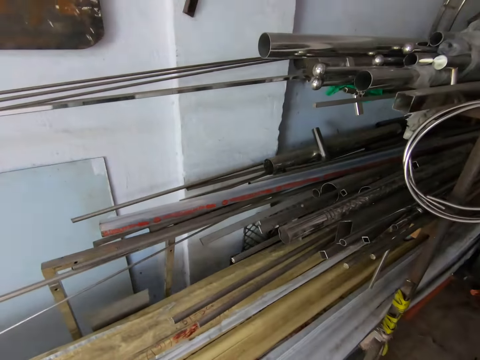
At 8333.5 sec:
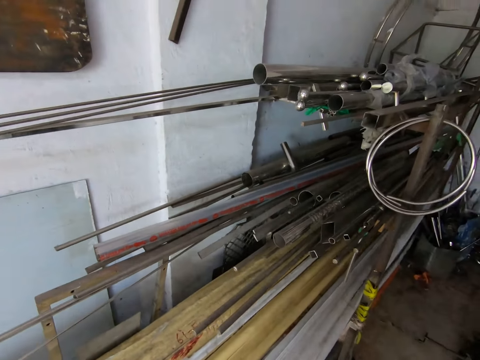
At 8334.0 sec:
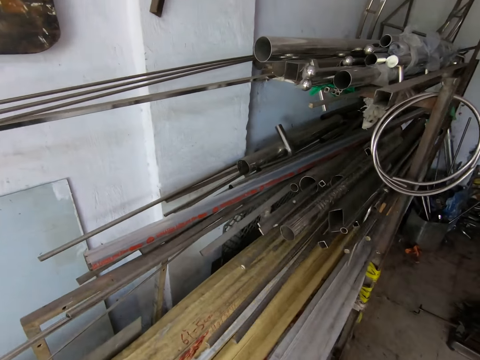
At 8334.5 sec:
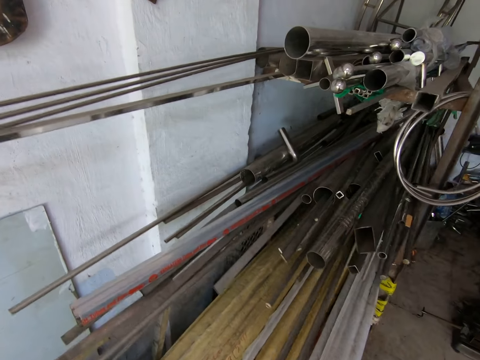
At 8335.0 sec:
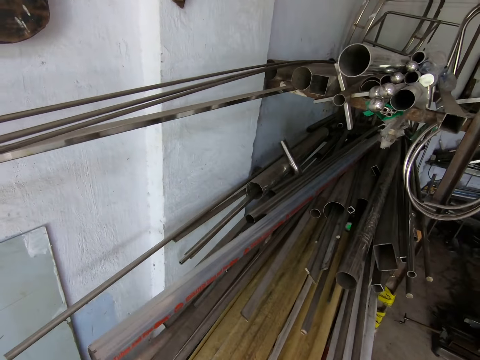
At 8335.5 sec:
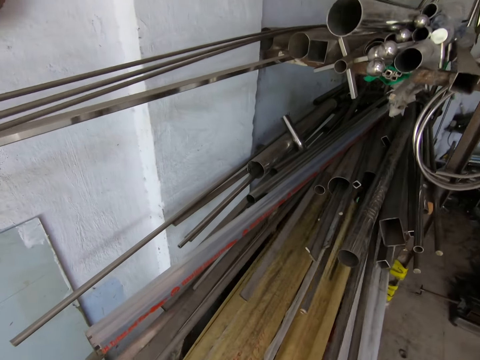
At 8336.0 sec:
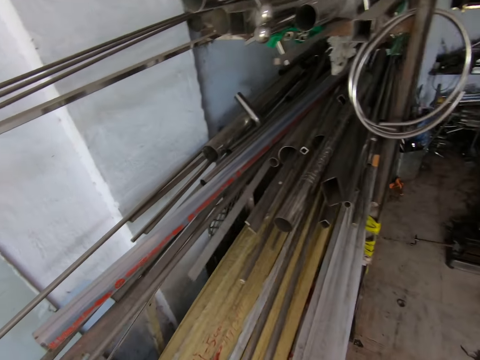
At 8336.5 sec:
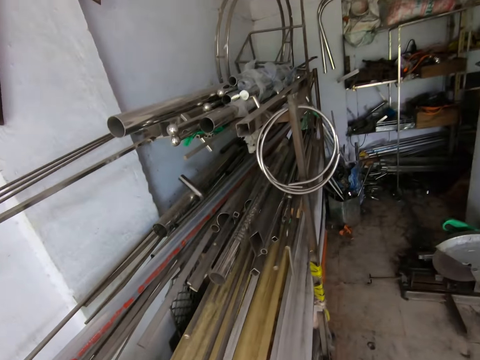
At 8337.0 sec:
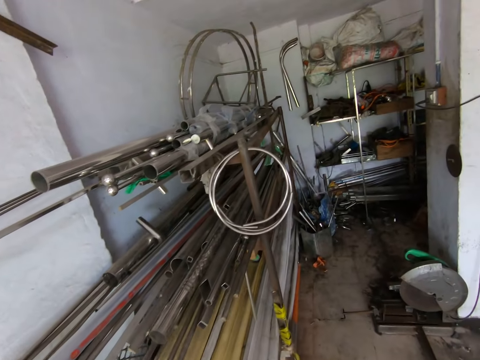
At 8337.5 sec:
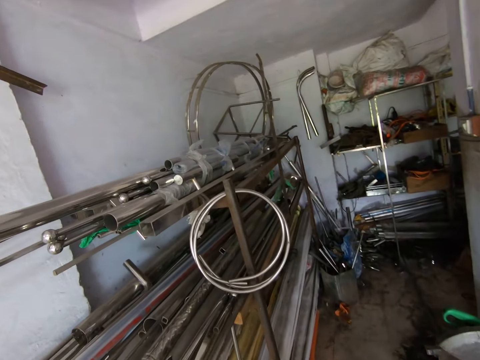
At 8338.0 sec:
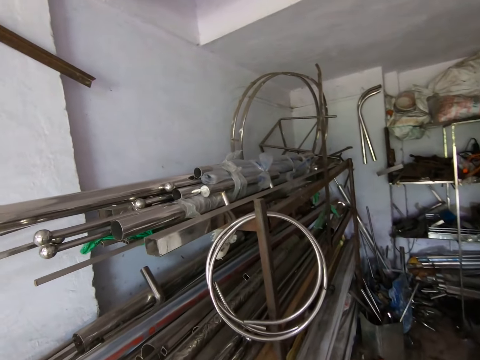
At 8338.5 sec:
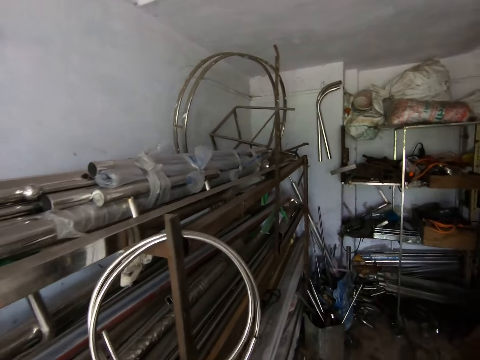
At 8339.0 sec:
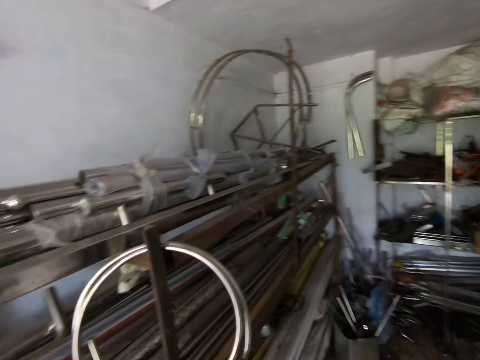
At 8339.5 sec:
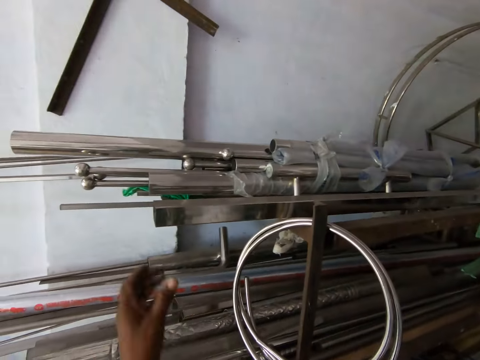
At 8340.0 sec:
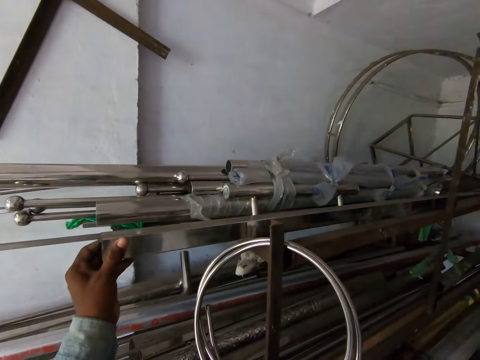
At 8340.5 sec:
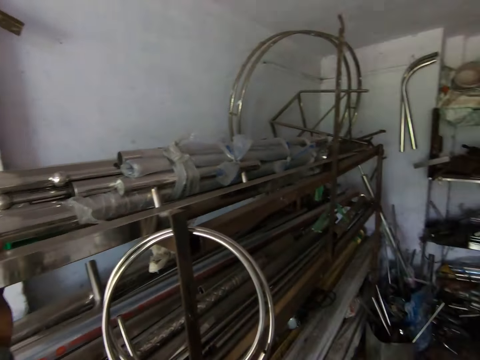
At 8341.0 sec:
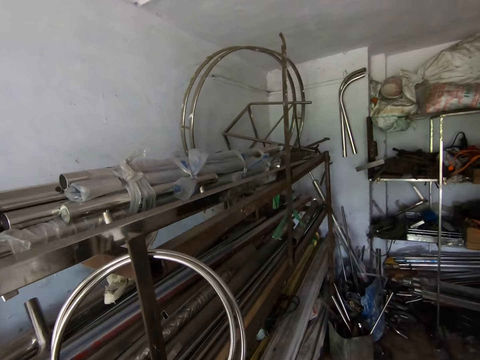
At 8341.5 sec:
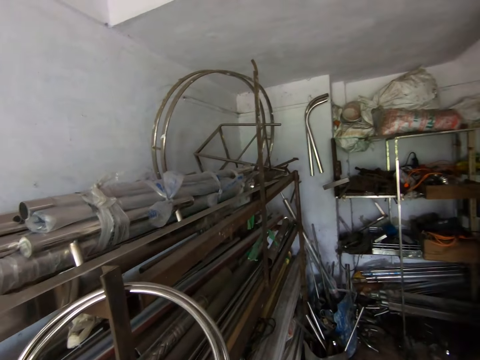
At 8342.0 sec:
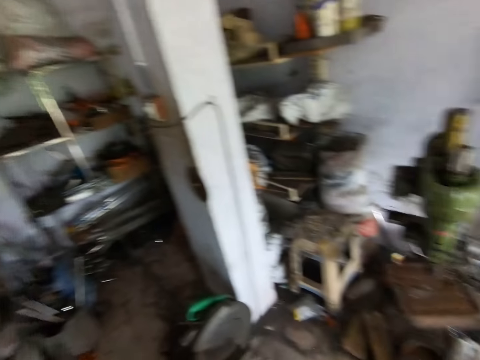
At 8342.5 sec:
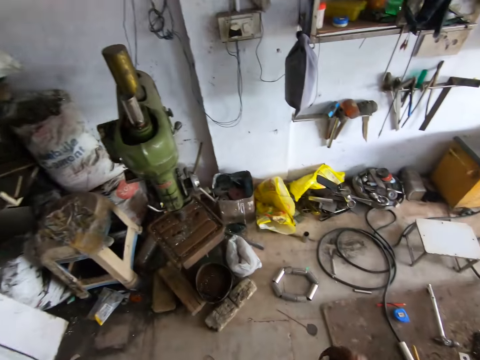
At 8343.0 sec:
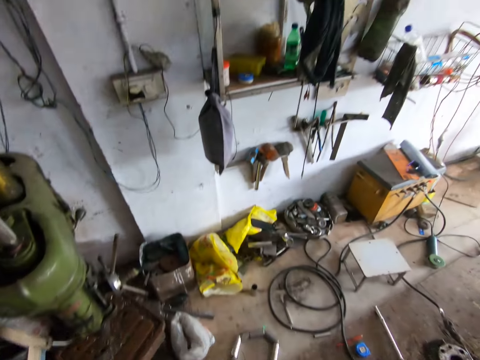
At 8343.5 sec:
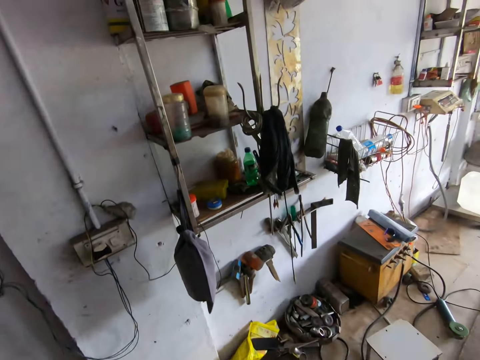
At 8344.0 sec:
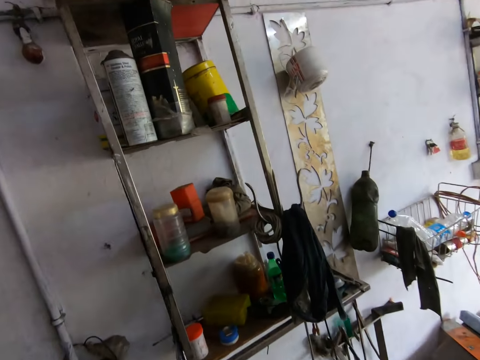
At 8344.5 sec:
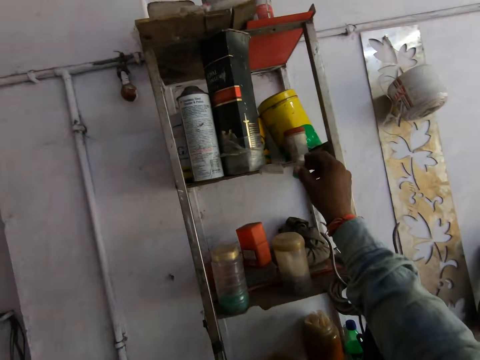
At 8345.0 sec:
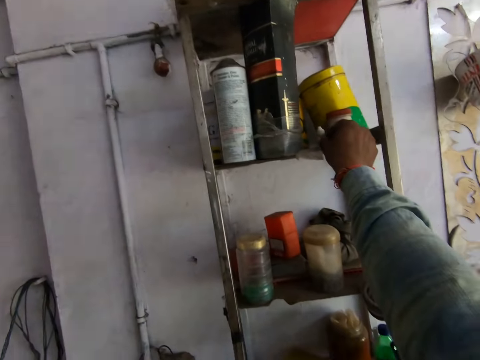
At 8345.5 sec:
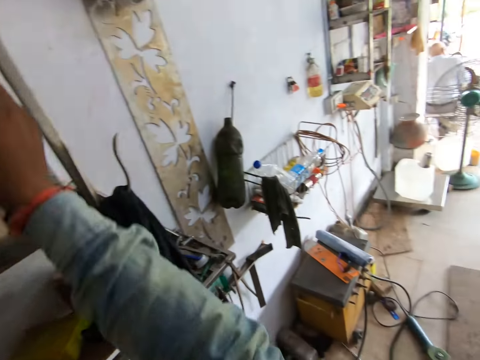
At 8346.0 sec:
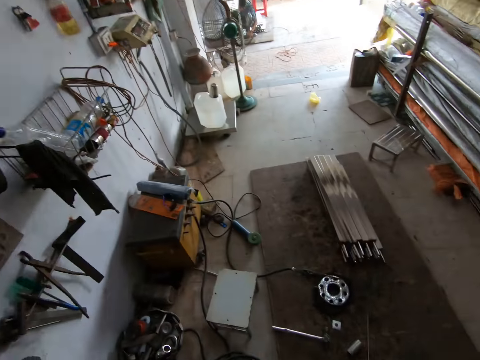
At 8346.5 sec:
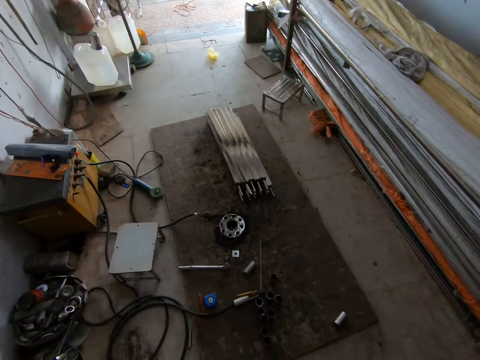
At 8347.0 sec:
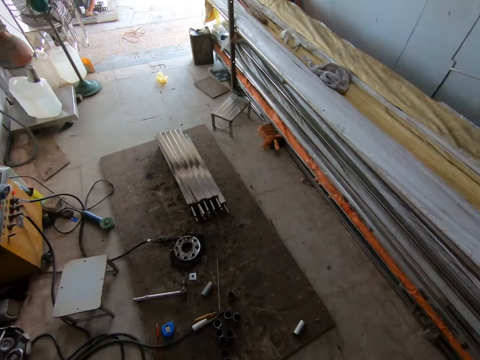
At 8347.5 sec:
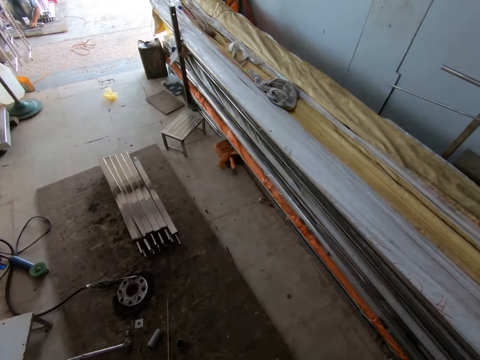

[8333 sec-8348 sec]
The camera wearer looks at the metal bar. He holds an aluminum bar on a rack with his left hand. He walks around hardware. He drops a glue tube on the rack with his right hand.

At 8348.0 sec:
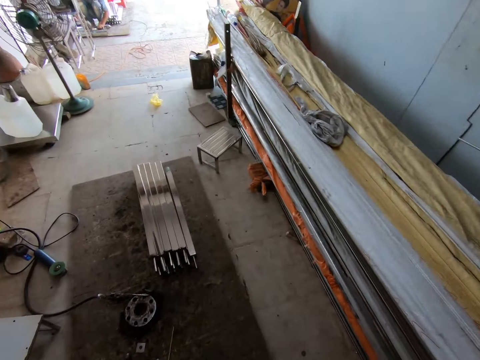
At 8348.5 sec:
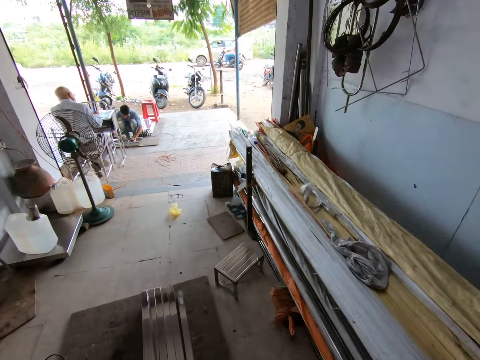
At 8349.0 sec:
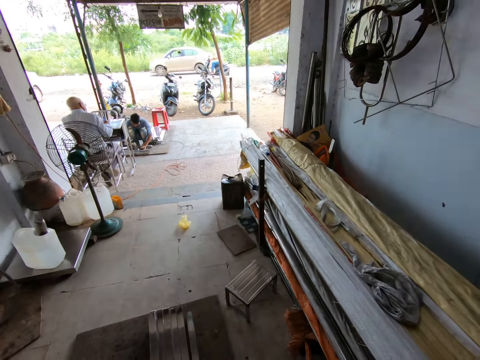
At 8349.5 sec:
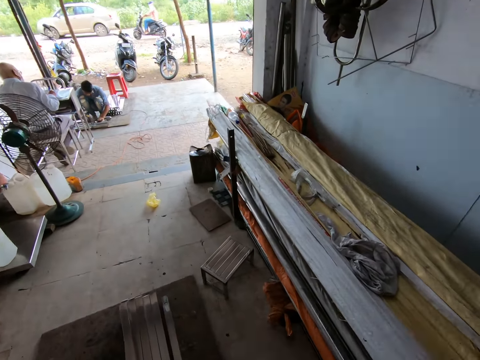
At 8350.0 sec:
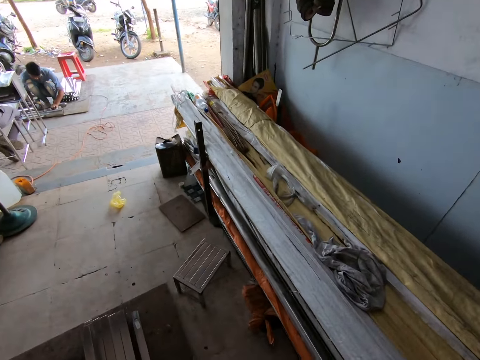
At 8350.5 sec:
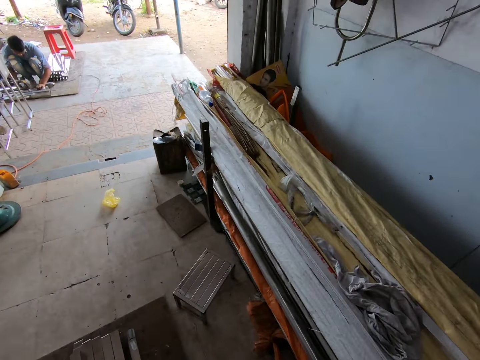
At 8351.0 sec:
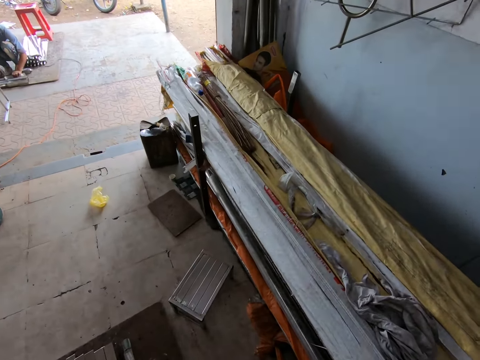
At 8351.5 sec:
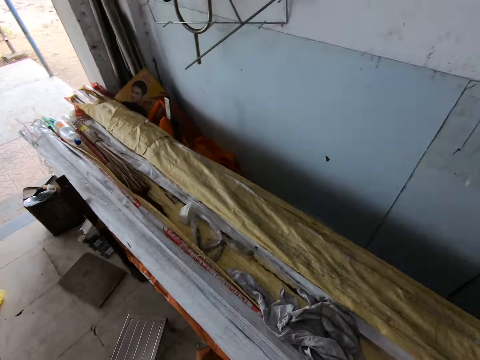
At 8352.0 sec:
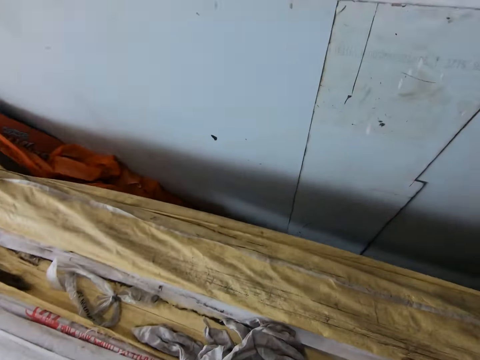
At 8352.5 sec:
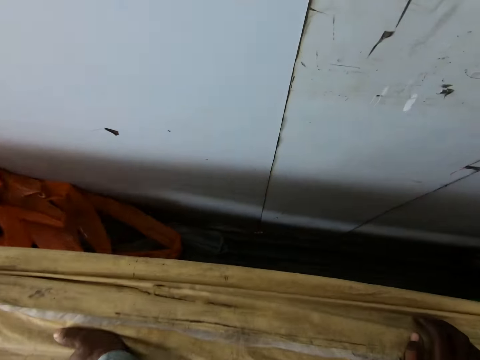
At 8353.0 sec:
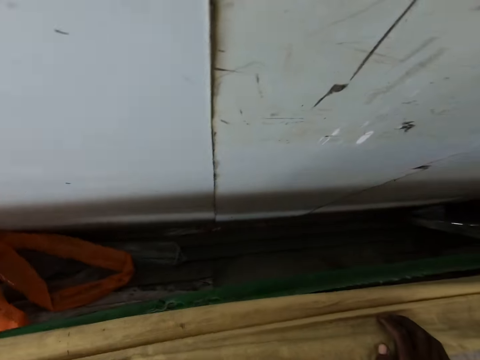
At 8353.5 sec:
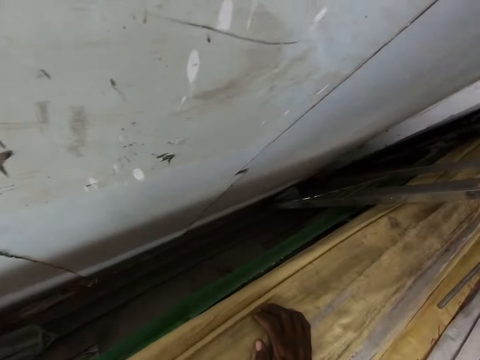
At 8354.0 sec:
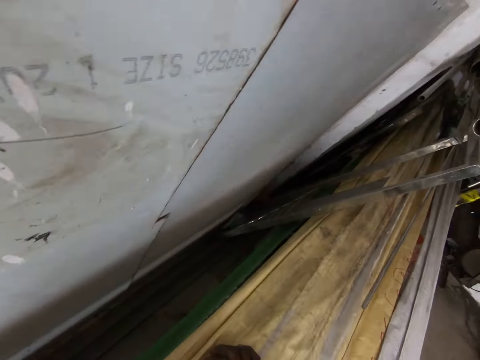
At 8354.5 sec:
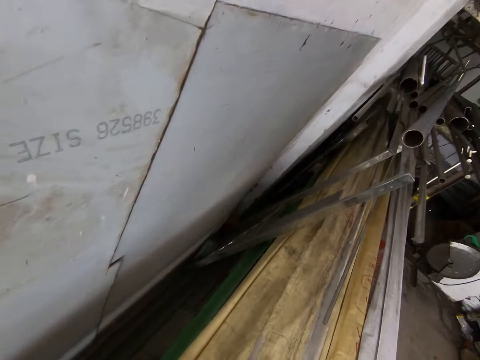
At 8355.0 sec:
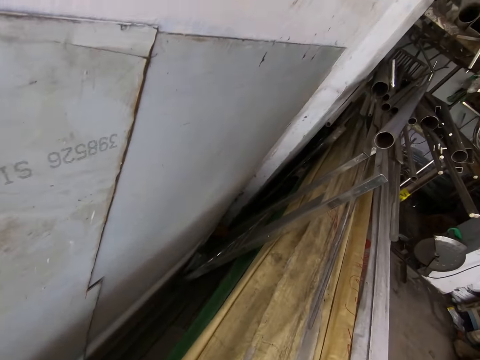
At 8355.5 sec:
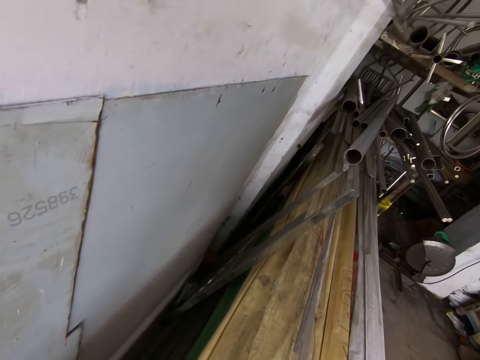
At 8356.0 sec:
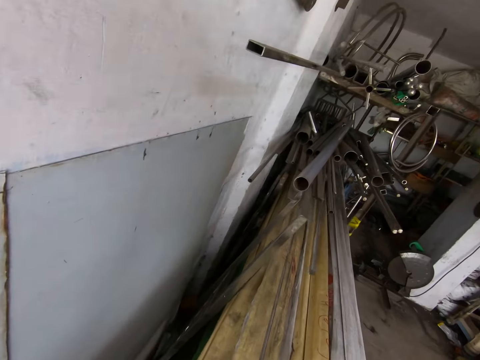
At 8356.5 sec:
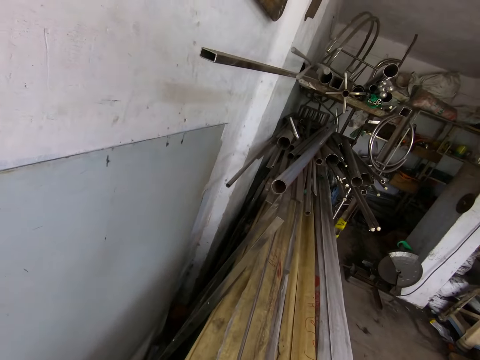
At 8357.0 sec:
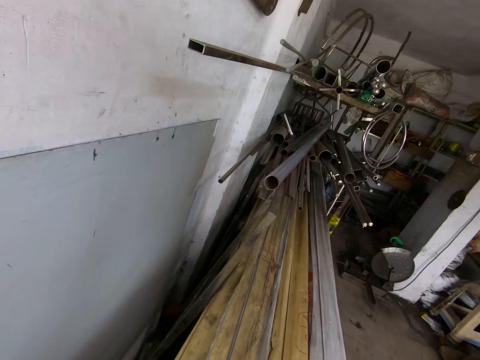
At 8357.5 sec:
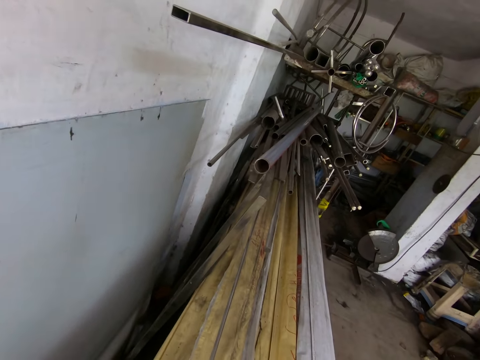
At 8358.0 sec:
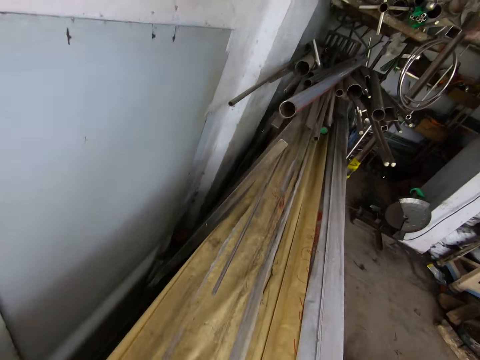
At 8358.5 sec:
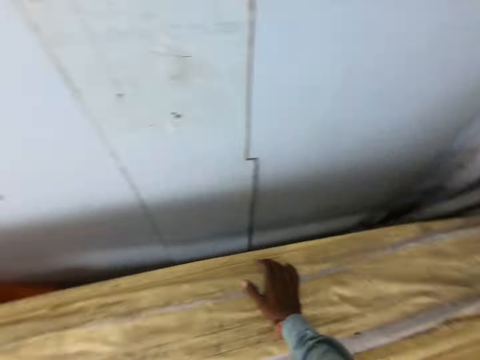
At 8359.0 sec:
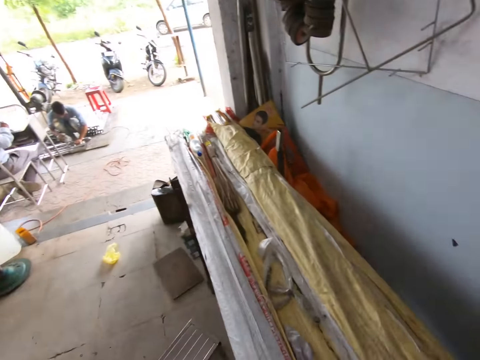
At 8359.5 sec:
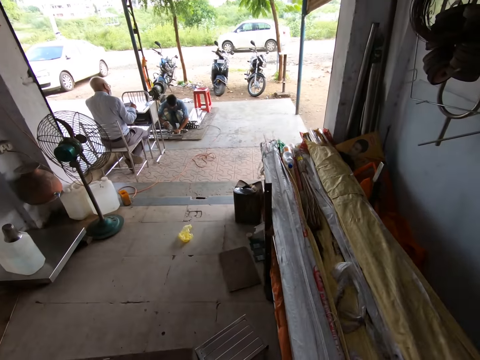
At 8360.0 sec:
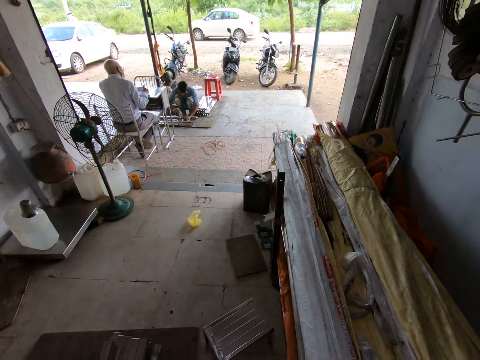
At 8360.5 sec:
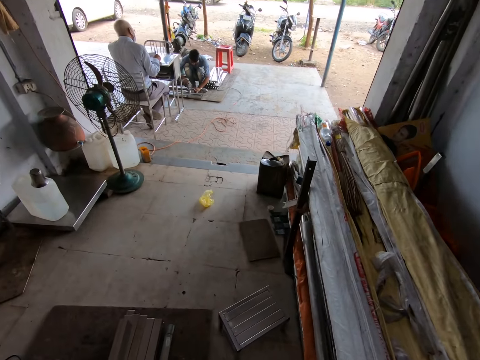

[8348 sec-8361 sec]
The camera wearer walks around hardware. He places his hands on a plastic sack. He searches around hardware.
